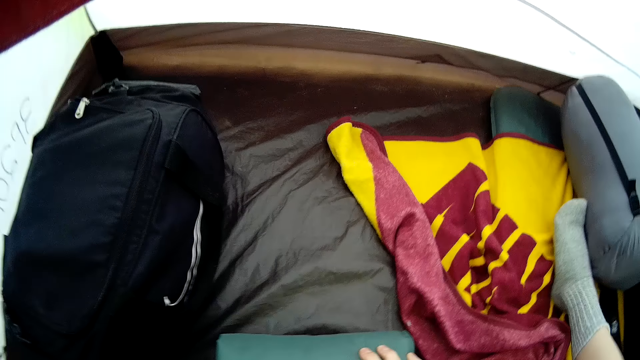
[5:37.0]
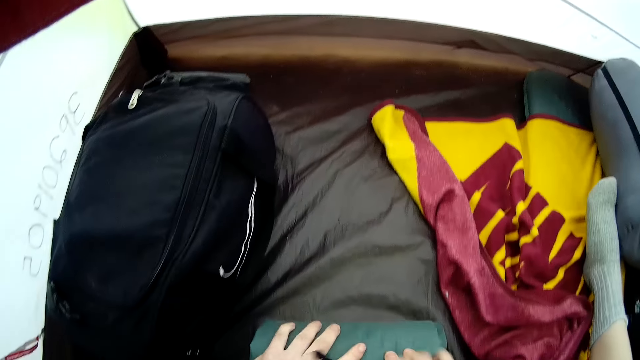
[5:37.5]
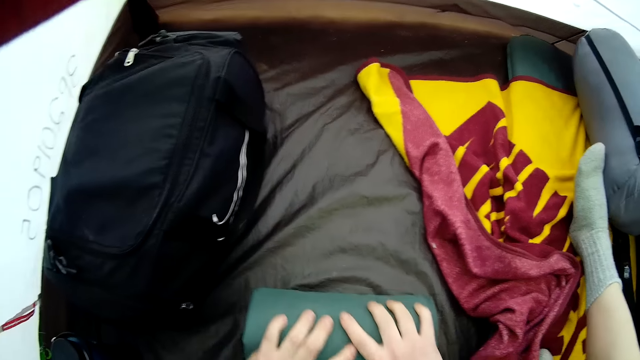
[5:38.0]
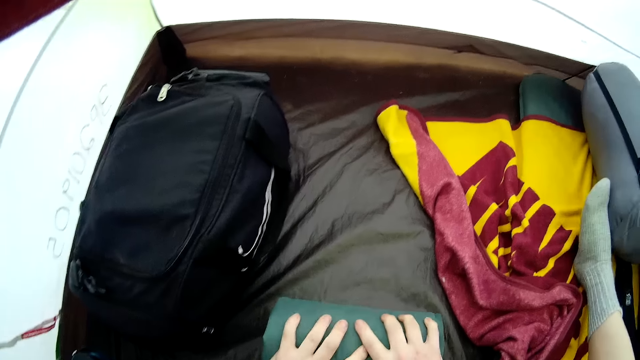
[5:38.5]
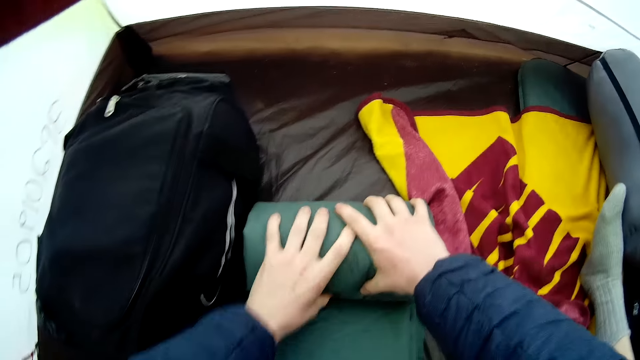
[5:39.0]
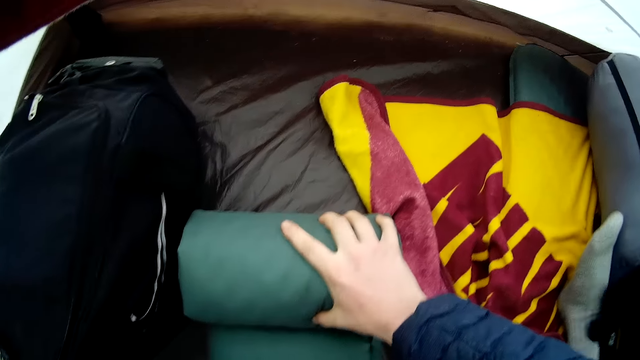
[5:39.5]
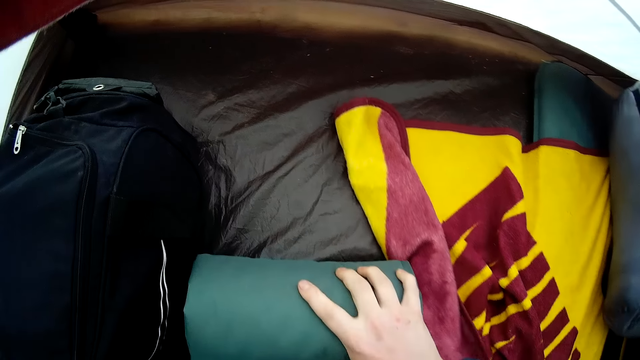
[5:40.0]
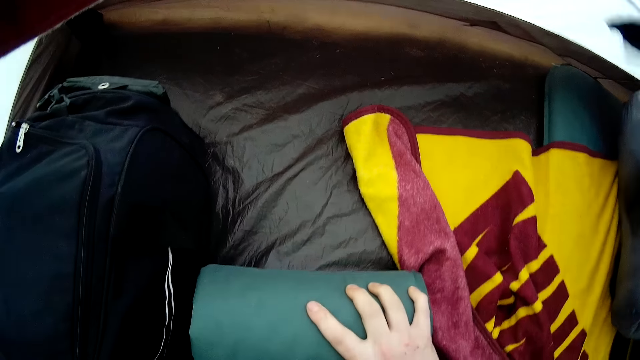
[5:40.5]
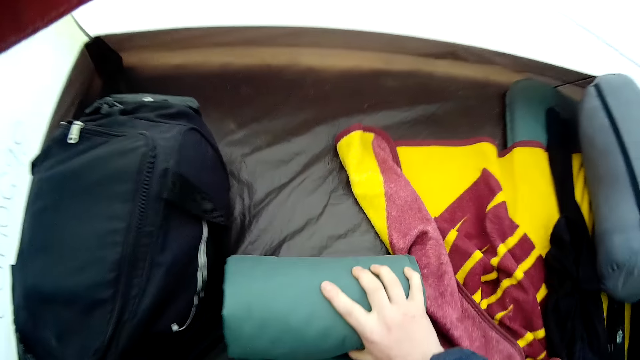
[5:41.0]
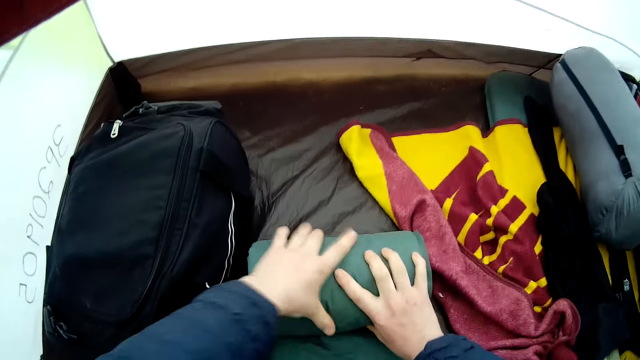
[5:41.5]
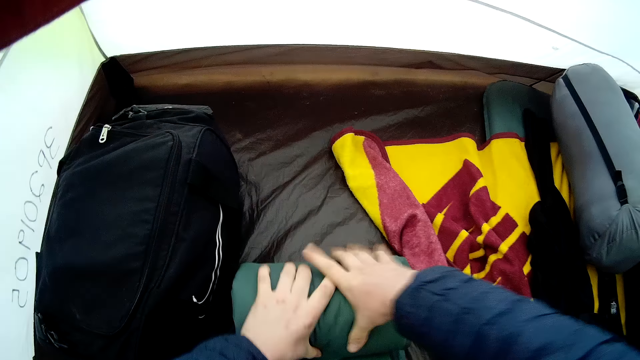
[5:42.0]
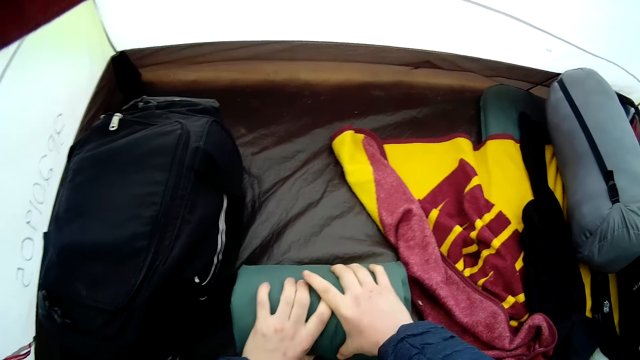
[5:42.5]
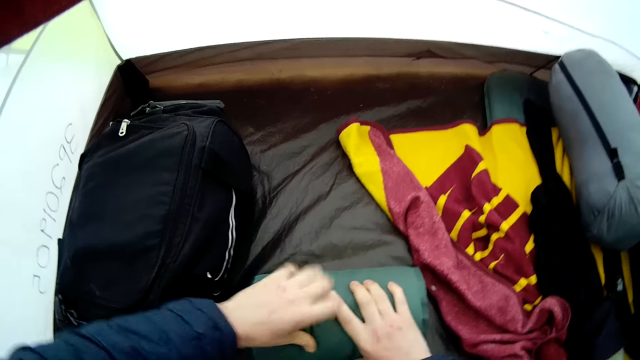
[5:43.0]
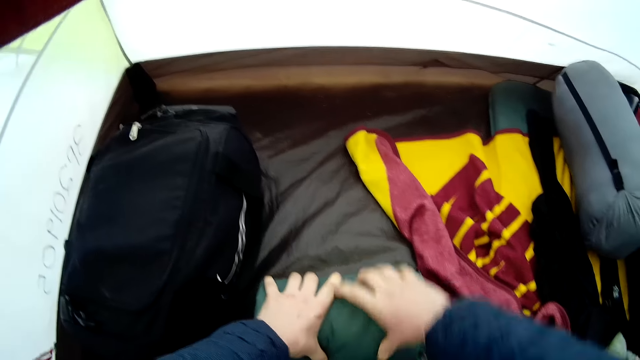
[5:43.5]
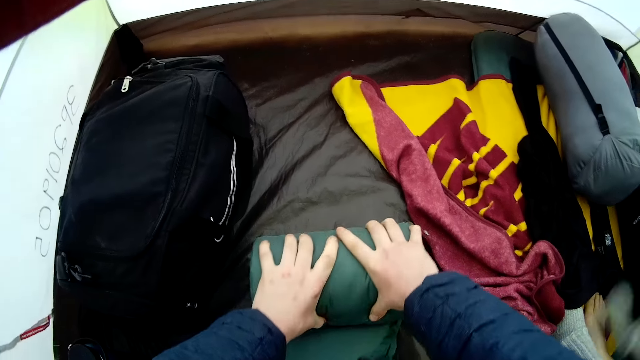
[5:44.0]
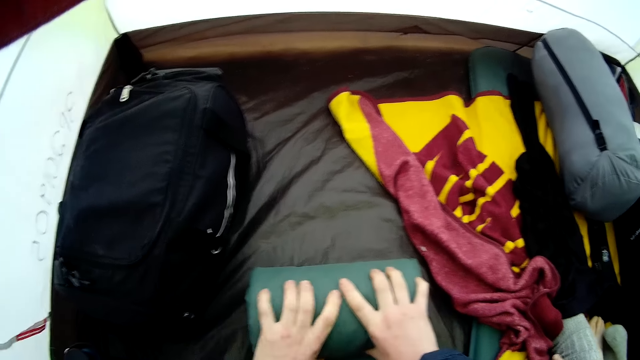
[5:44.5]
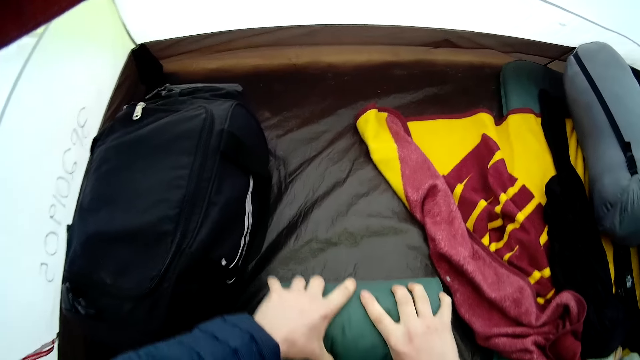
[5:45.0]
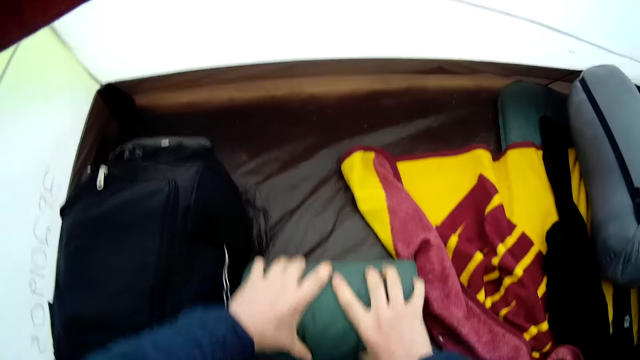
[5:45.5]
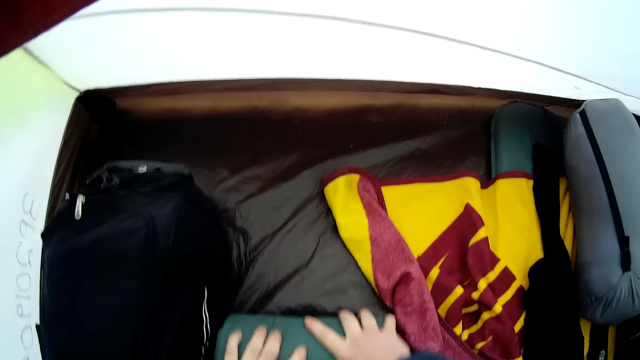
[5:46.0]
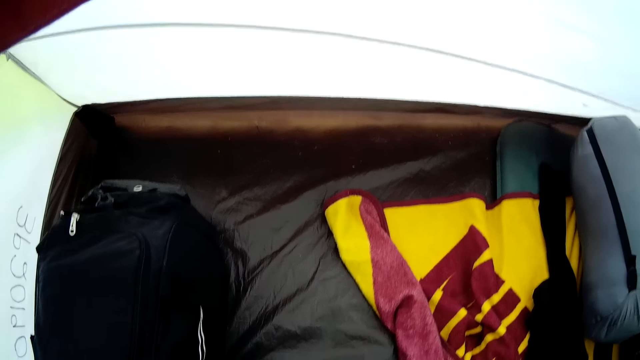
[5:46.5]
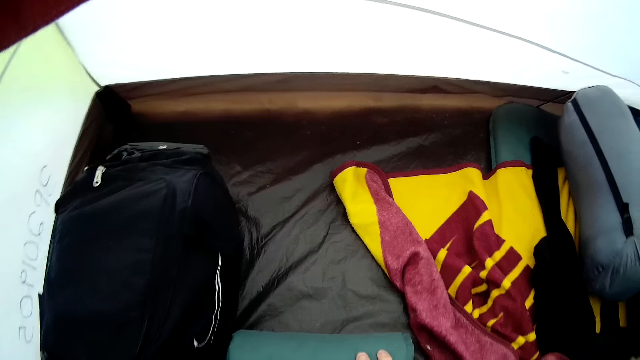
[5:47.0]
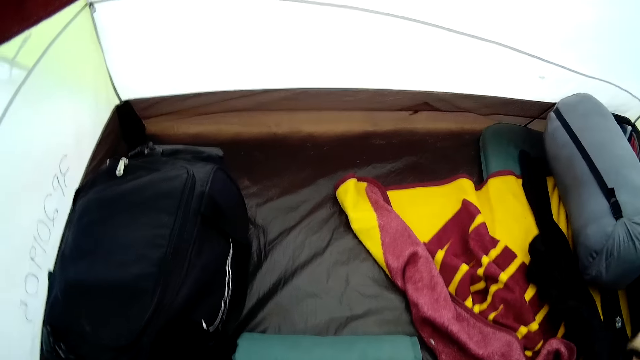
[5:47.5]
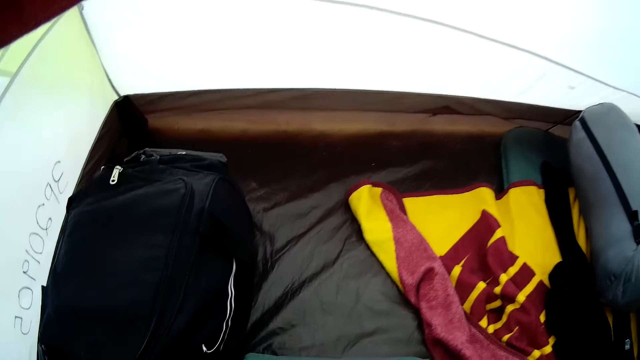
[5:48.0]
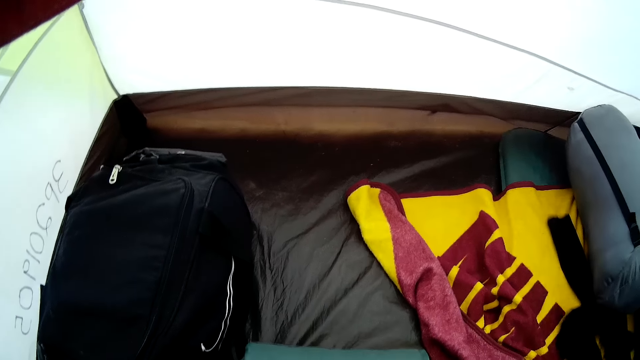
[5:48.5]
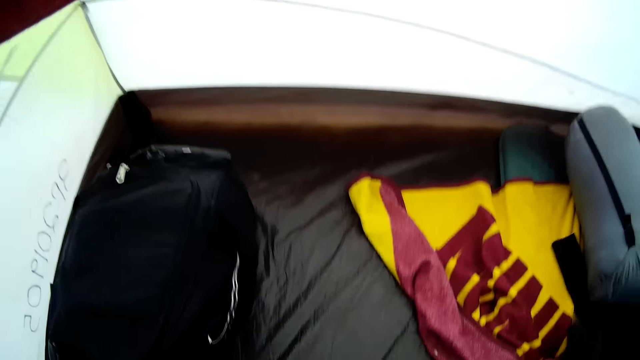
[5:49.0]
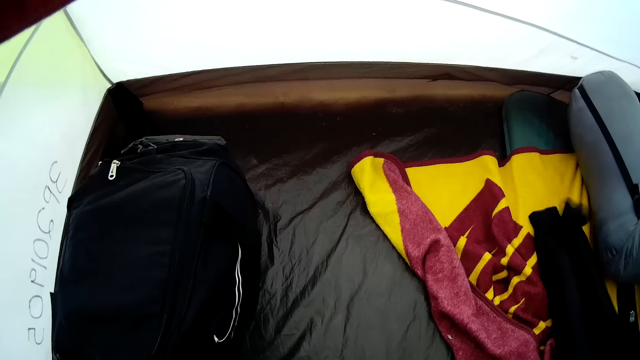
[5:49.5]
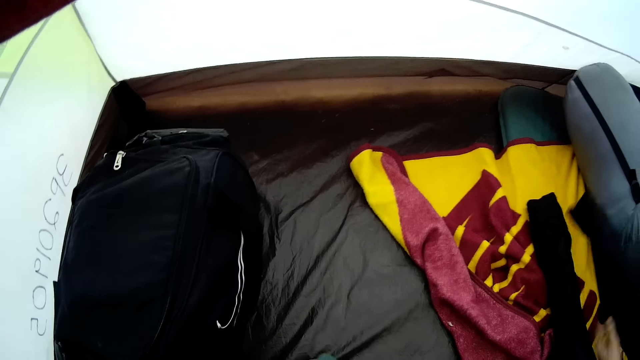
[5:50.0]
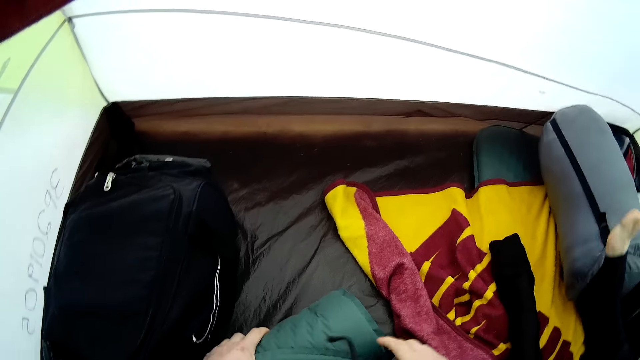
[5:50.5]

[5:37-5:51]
The camera wearer moves the pillow. A person moves the black cloth. The camera wearer moves the pillow and folds the pillow. The person wears the trousers.

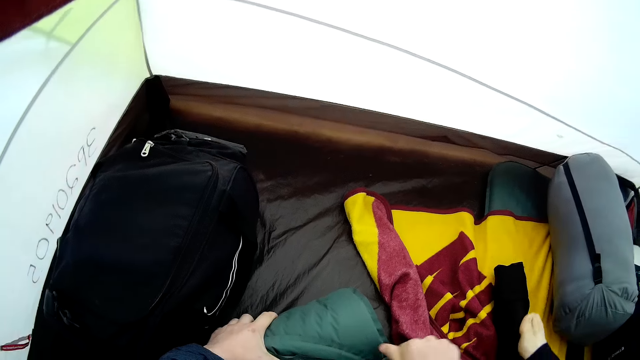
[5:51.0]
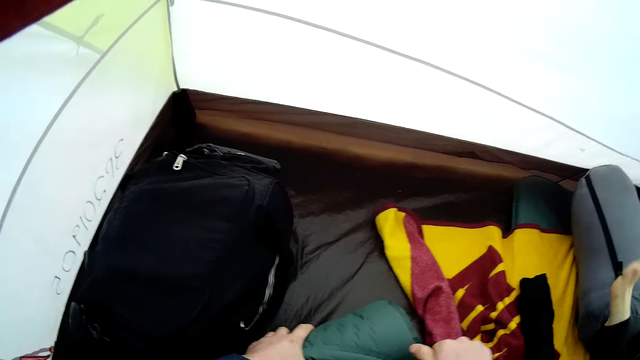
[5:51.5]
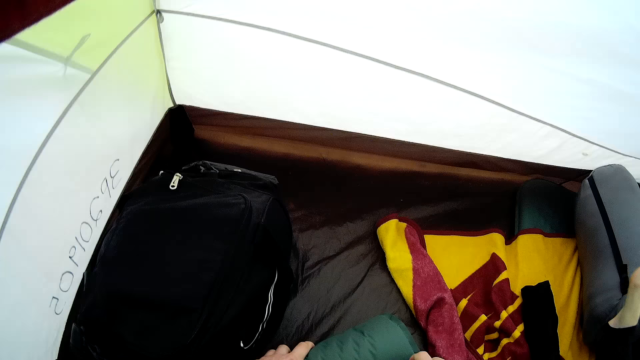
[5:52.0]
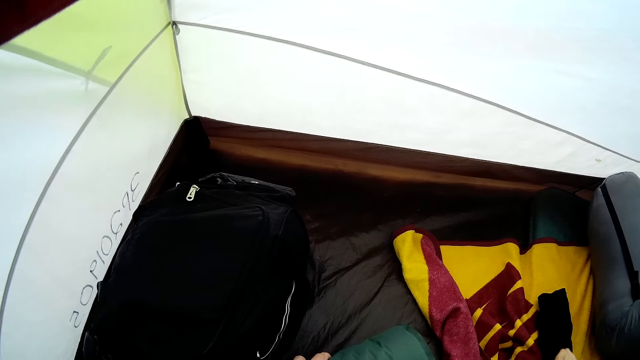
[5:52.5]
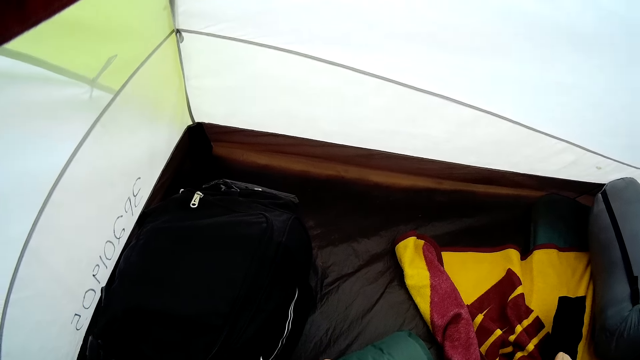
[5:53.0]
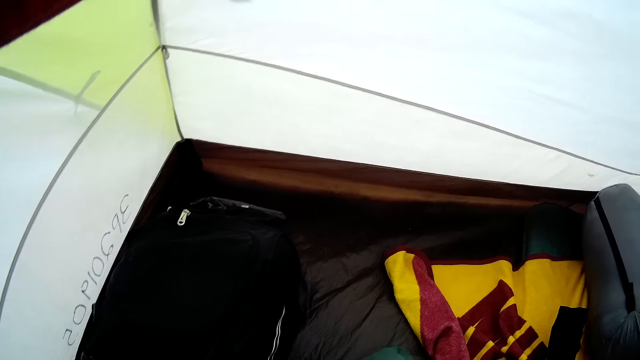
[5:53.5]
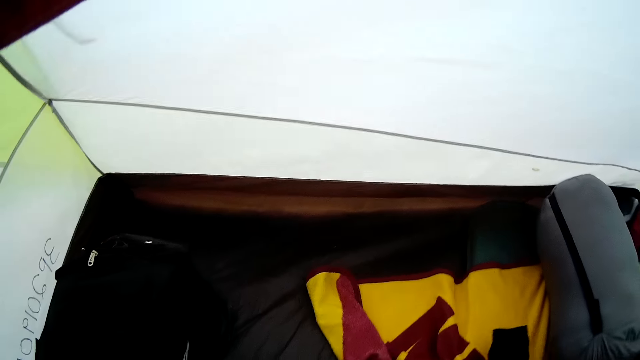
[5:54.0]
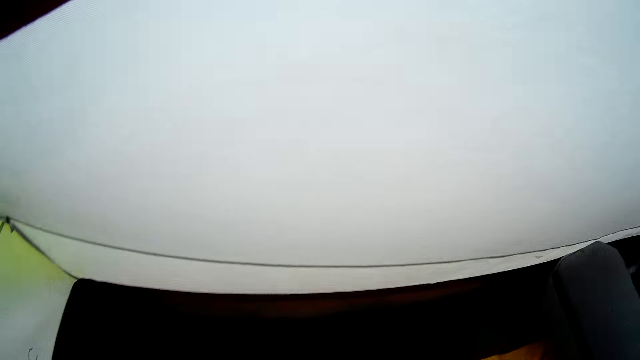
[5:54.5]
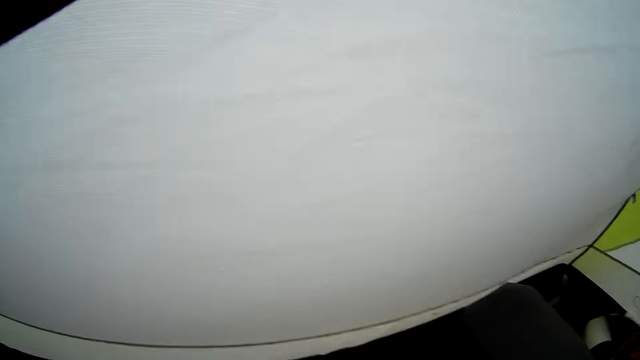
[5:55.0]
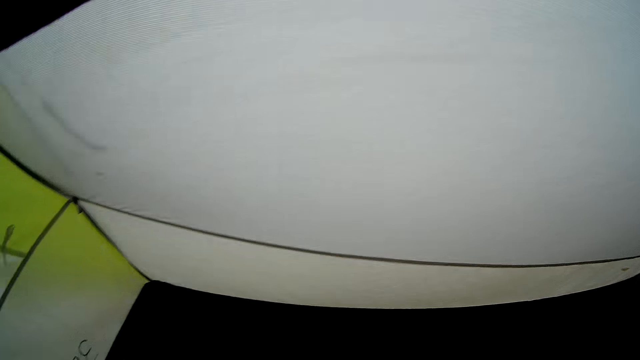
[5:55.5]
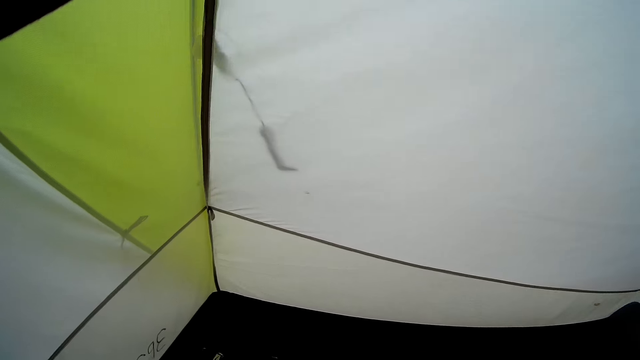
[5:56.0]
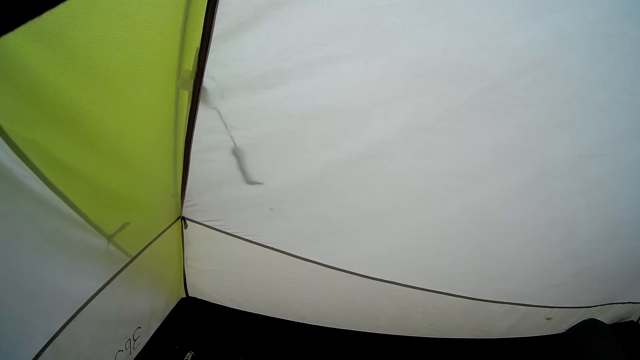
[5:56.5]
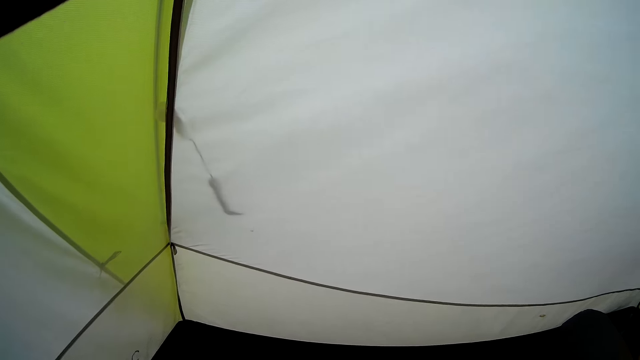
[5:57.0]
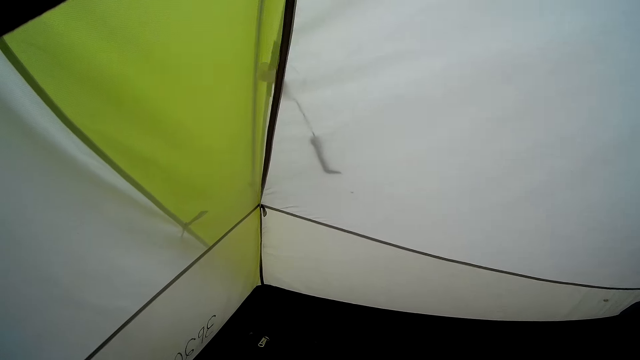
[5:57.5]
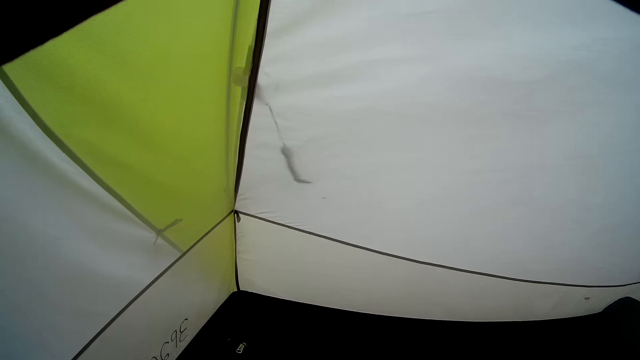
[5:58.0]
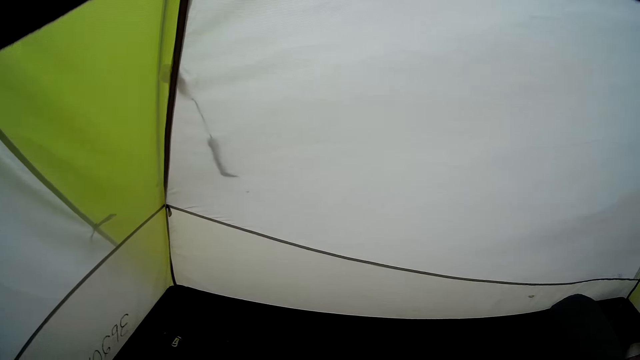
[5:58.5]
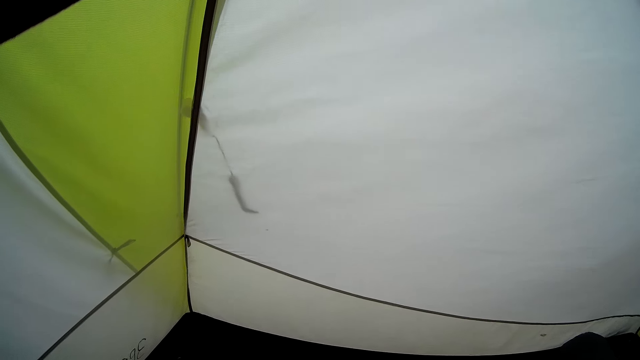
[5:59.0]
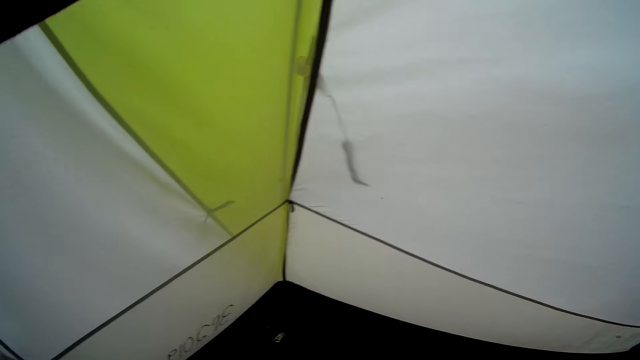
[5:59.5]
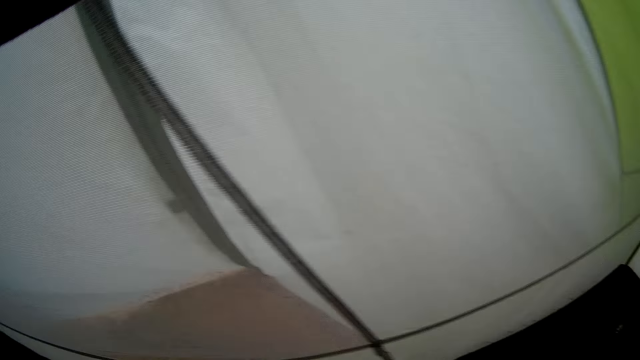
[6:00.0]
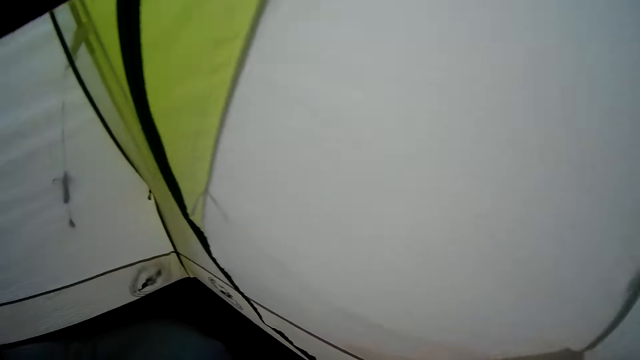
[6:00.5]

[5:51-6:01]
A person moves the leg. The camera wearer looks around.
